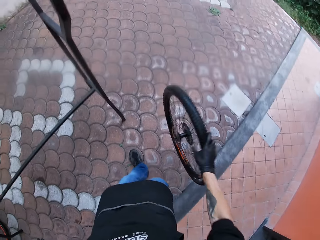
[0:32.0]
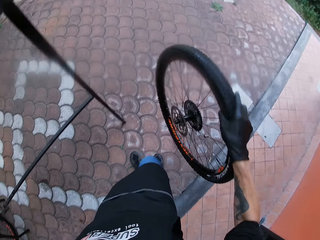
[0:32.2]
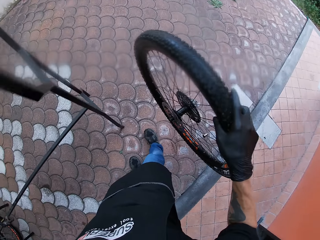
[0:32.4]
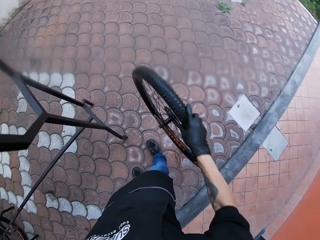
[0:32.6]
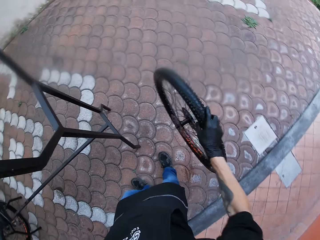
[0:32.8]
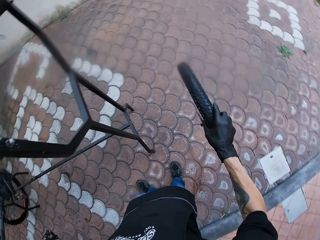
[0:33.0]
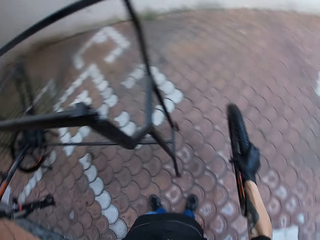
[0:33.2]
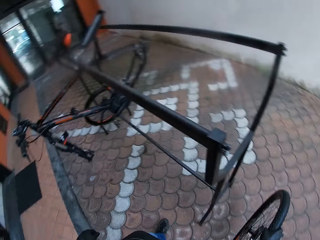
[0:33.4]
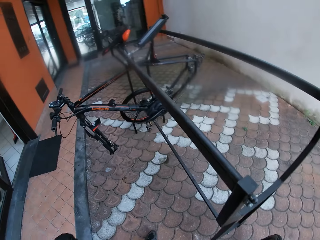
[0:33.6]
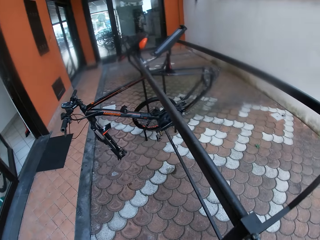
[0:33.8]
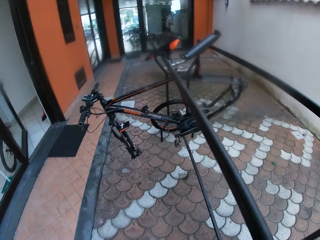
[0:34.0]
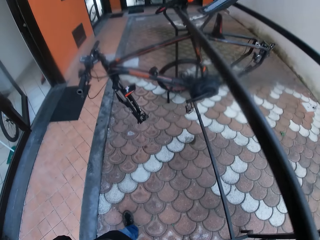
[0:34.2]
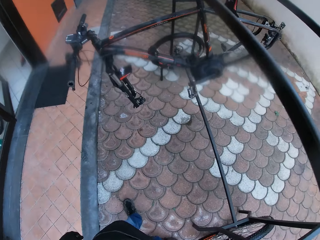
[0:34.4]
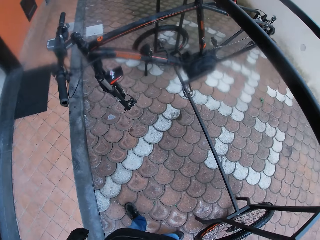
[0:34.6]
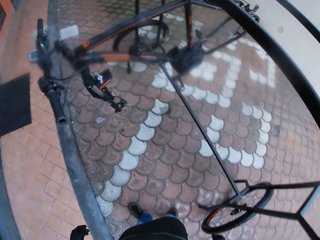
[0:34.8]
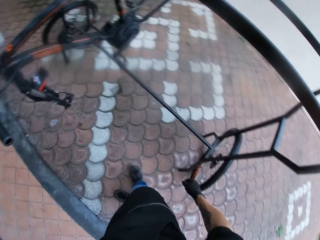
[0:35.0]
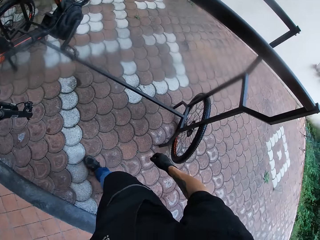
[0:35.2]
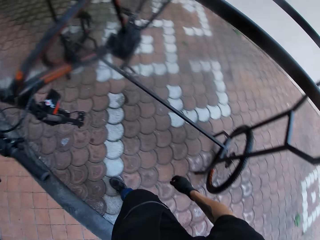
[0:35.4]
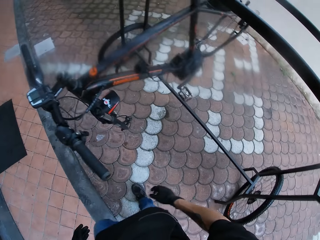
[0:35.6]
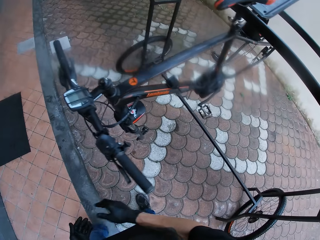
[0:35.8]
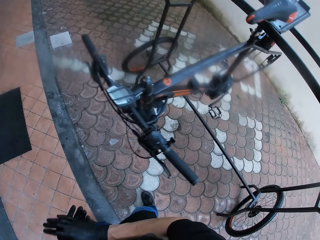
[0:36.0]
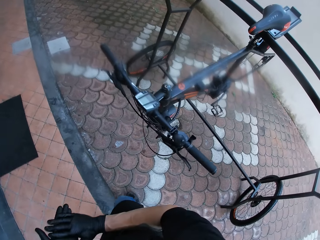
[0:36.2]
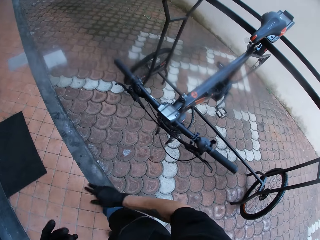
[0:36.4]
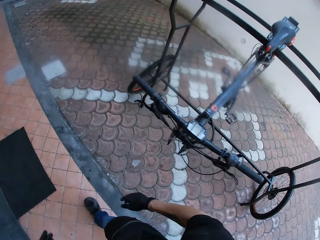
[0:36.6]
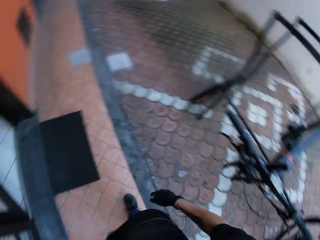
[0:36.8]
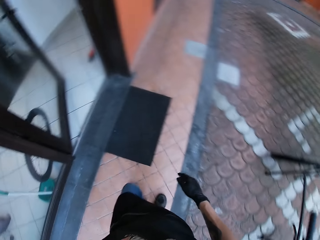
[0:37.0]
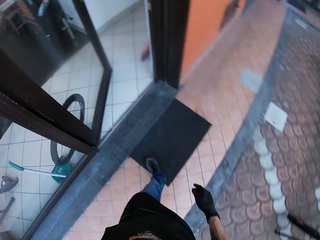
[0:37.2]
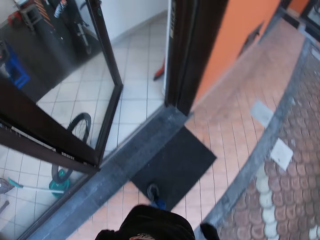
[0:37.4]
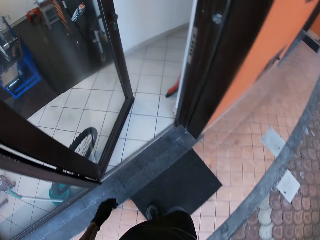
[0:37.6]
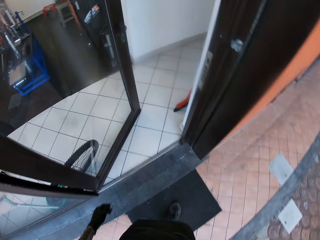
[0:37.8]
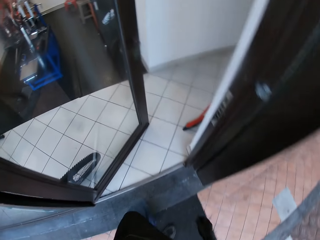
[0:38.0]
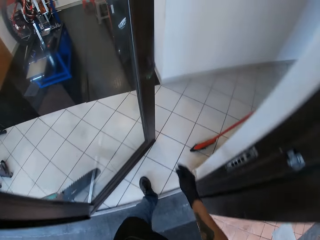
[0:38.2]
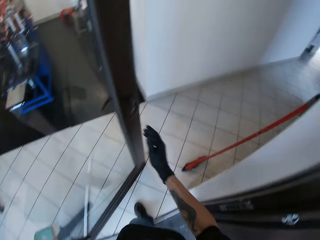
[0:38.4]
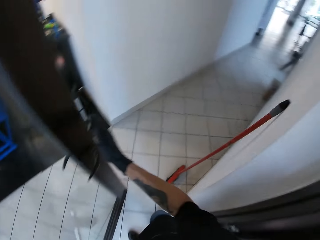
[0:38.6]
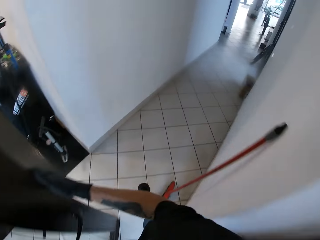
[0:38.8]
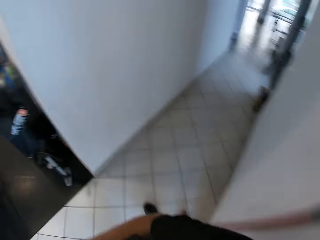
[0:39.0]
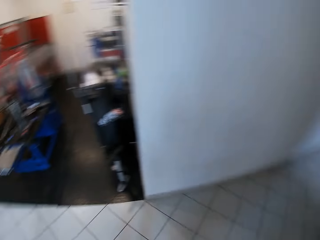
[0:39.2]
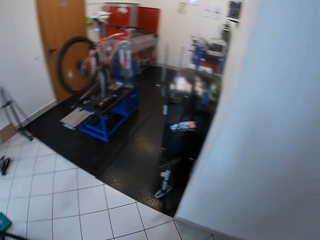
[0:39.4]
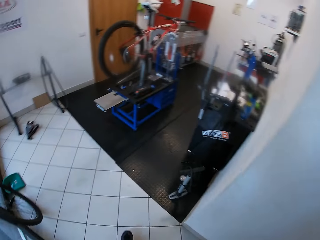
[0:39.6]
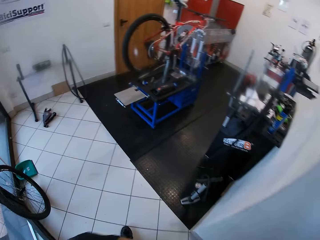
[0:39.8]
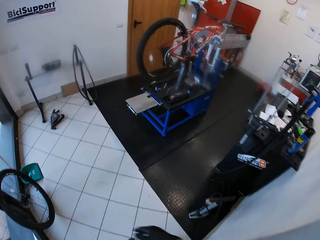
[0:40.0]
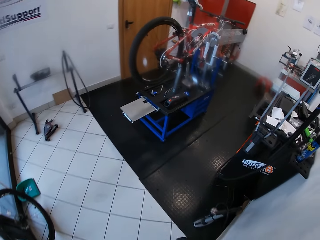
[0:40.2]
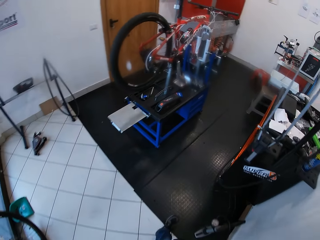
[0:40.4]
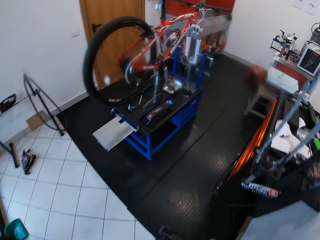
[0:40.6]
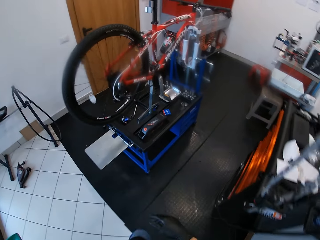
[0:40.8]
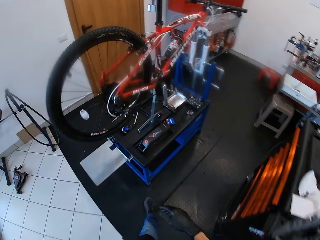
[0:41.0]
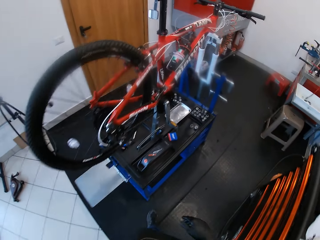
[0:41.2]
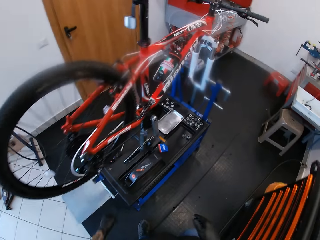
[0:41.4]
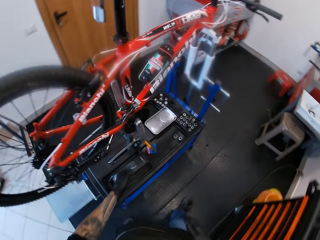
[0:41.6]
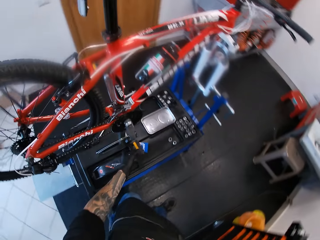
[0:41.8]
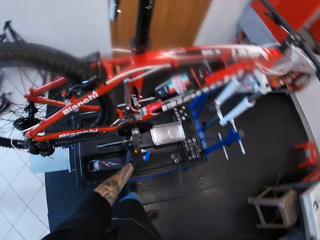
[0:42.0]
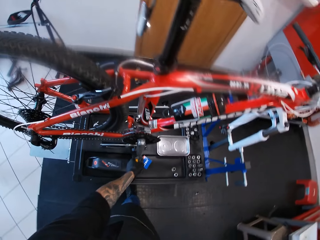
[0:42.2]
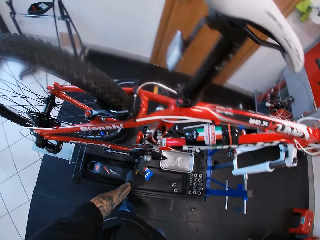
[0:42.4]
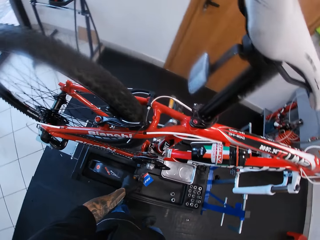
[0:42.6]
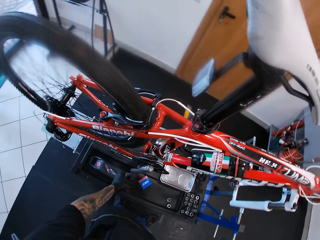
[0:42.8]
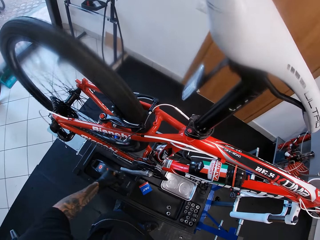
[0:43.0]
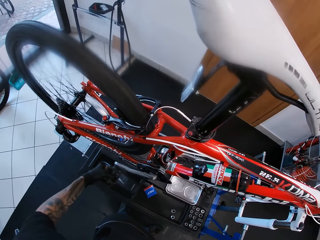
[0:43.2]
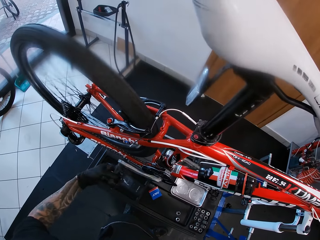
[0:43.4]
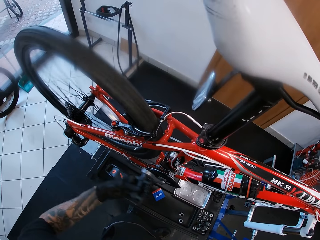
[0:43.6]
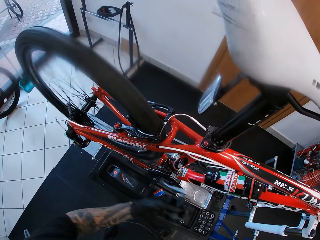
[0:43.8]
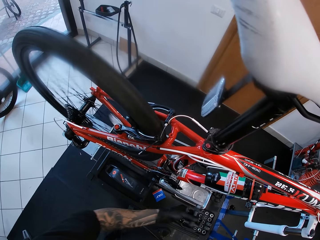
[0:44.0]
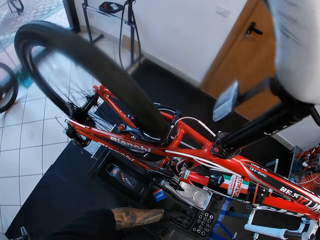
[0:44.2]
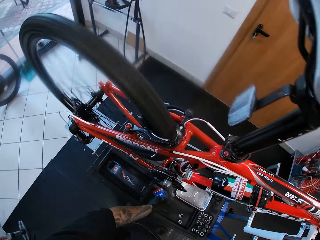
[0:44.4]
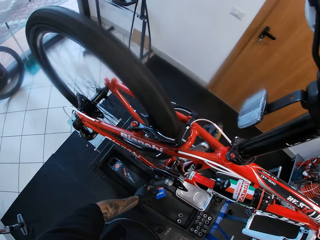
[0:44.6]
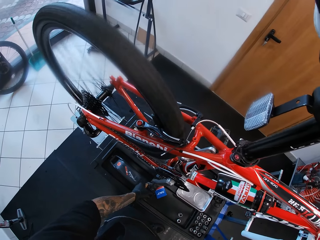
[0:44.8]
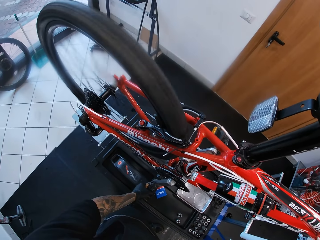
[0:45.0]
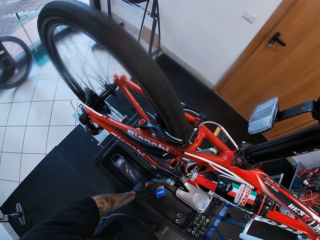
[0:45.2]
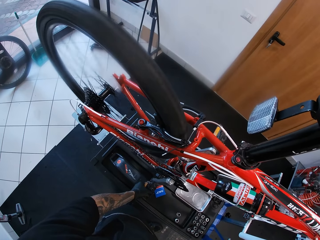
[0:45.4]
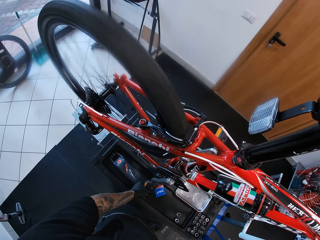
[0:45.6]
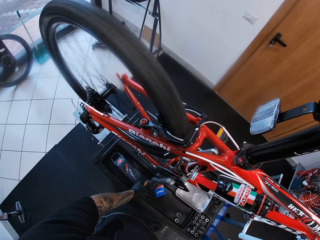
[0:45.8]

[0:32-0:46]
The camera wearer bounces the tire with his right hand. He puts the tire on the floor. He walks towards the door. He walks towards the bicycle in the workshop. He pedals the bicycle with his left hand.

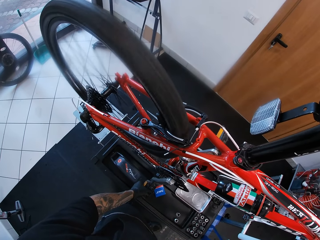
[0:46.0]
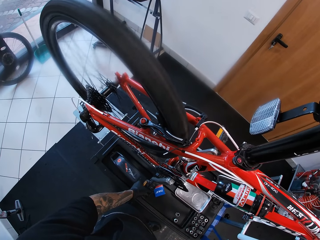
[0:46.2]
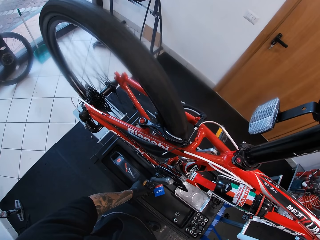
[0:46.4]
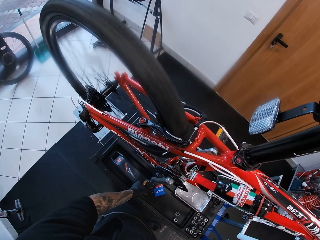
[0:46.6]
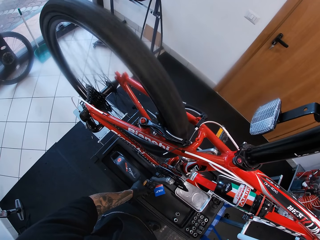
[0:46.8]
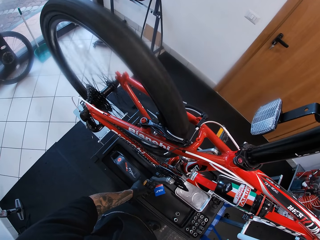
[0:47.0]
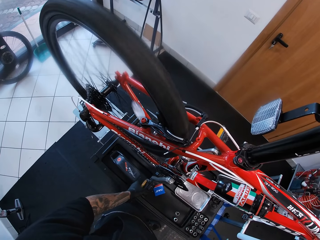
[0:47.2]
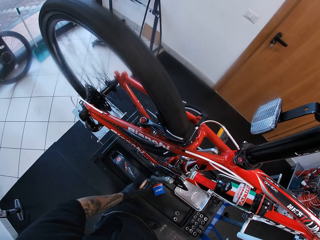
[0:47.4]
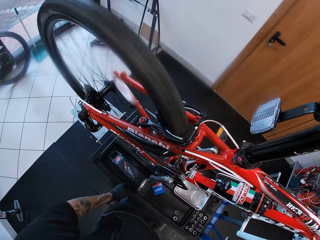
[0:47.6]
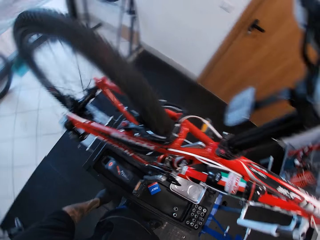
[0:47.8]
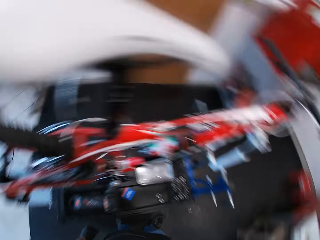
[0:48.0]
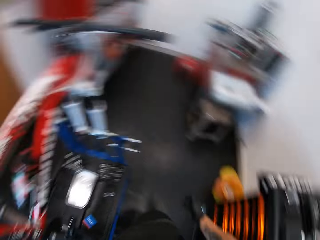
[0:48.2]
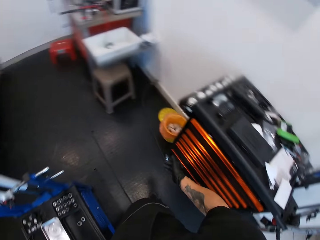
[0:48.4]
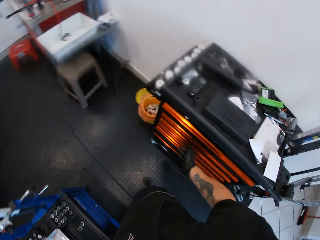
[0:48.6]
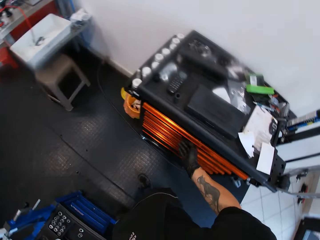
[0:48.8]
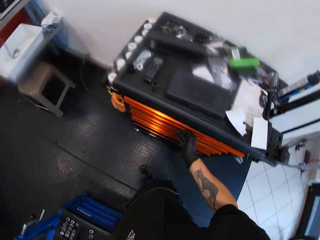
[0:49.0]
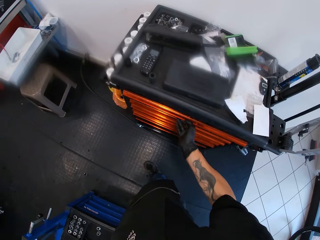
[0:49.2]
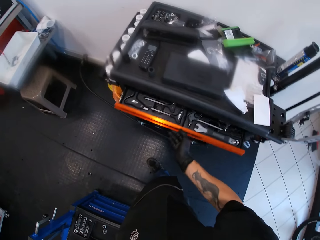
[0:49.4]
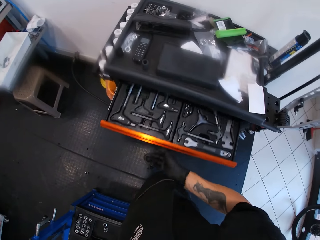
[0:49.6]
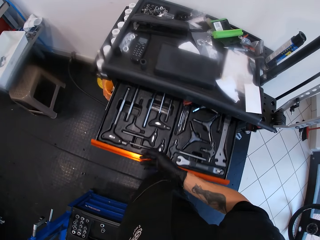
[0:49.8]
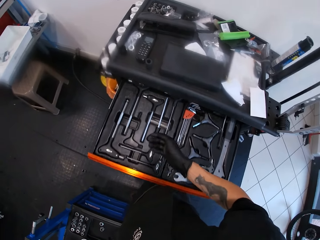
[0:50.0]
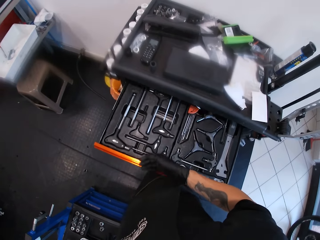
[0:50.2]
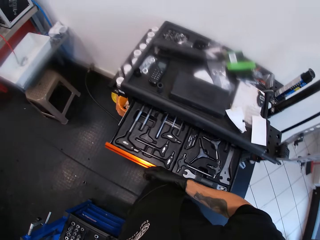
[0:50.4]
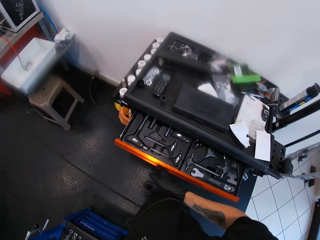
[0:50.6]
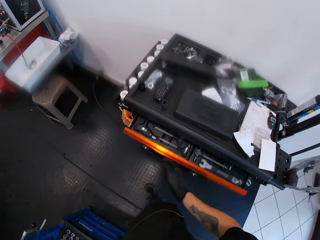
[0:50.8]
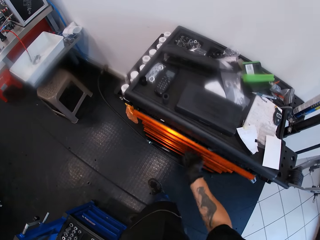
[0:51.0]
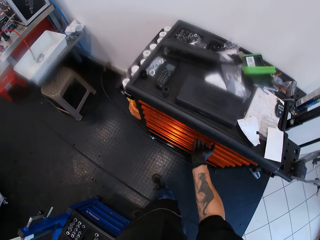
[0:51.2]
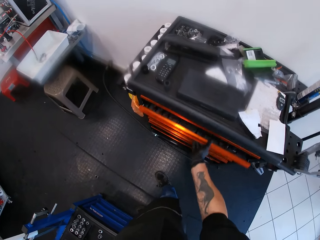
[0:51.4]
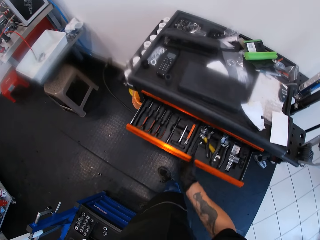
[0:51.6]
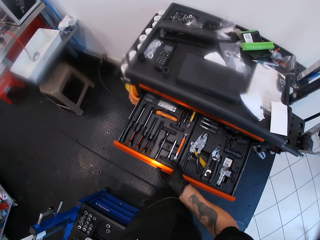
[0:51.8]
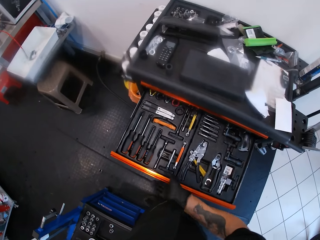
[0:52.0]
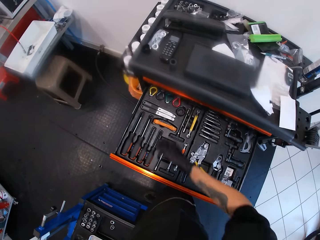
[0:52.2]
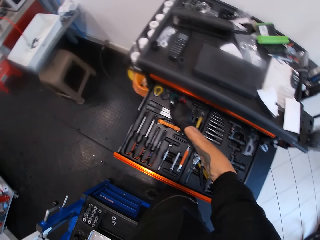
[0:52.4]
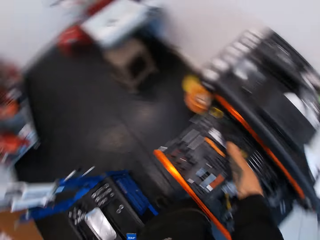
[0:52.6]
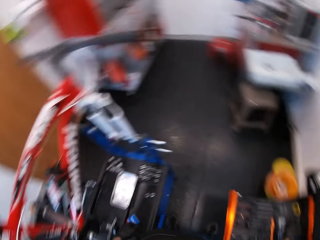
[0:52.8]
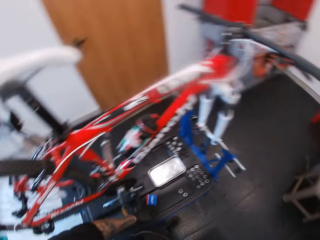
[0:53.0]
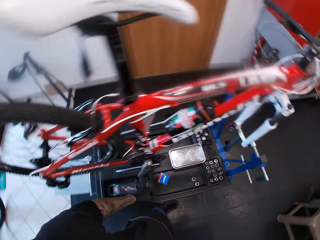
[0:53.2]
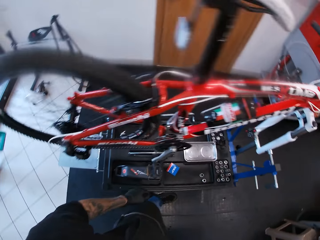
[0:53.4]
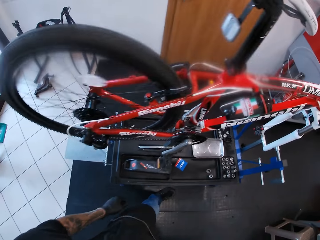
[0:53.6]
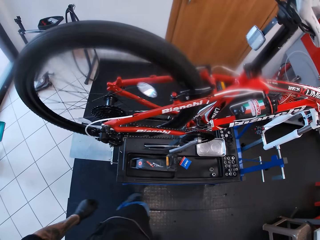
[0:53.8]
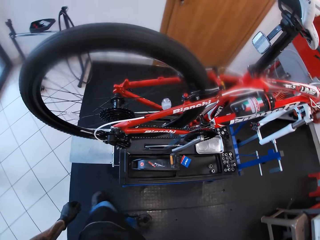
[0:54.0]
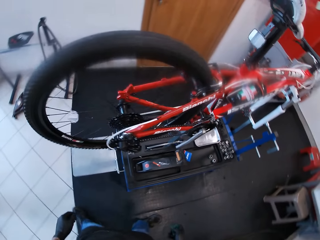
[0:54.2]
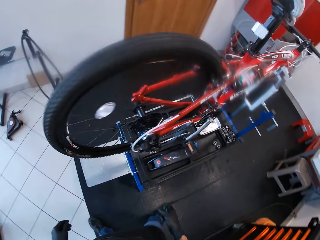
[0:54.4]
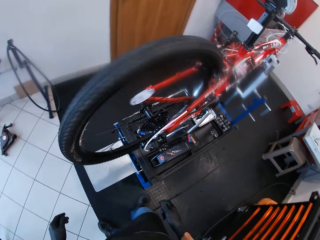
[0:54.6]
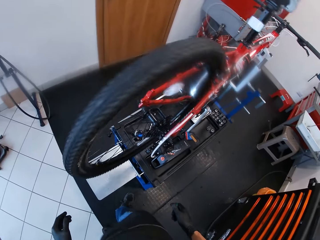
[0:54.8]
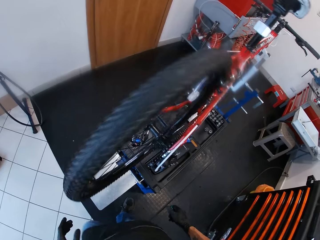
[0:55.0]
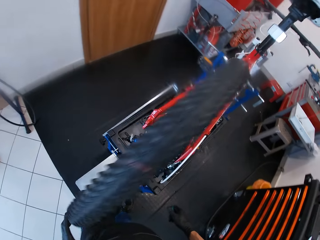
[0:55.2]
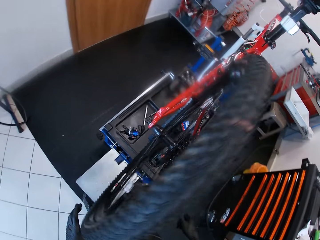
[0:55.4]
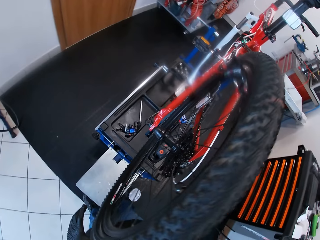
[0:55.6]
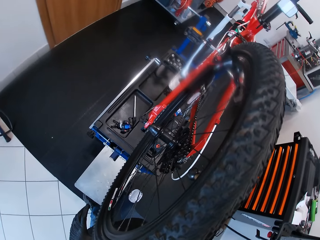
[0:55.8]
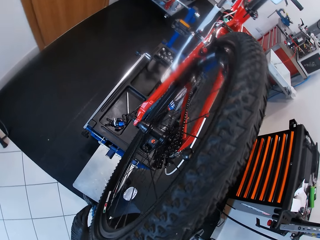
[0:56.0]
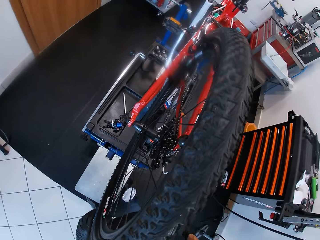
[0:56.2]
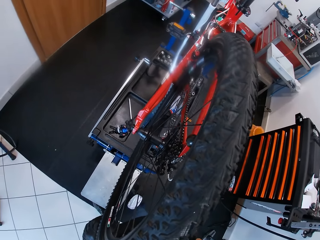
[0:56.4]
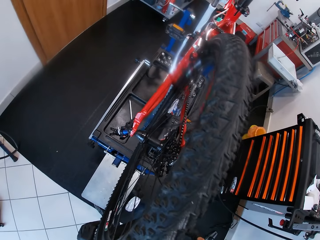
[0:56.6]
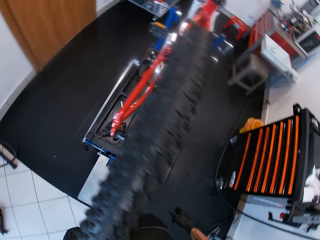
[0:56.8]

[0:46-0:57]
The camera wearer looks around. He opens a drawer of a bicycle tool box with his right hand. He closes the drawer of the bicycle tool box with his right hand. He opens a drawer of the bicycle tool box with his right hand. He picks up a bike spoke wrench with his right hand. He looks at the tire.
